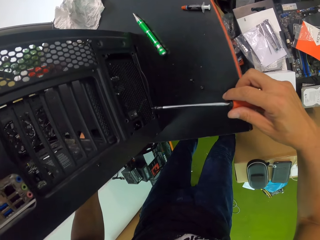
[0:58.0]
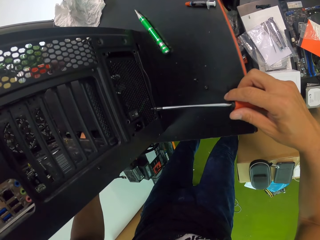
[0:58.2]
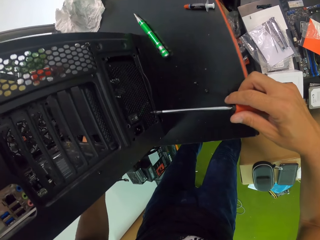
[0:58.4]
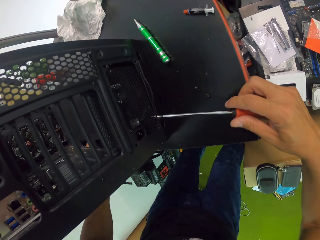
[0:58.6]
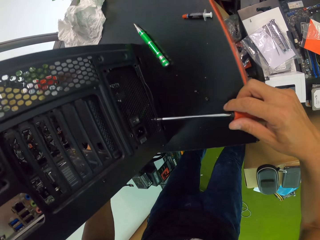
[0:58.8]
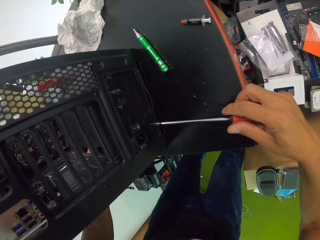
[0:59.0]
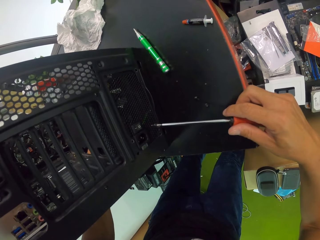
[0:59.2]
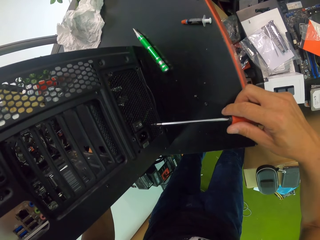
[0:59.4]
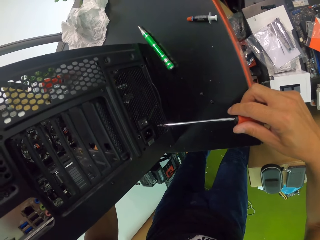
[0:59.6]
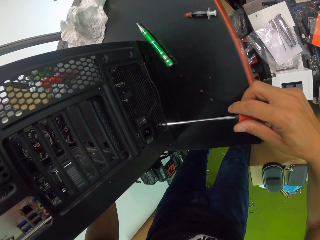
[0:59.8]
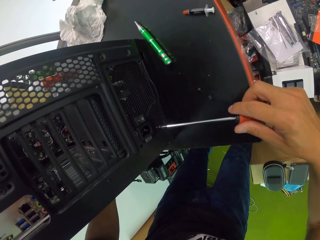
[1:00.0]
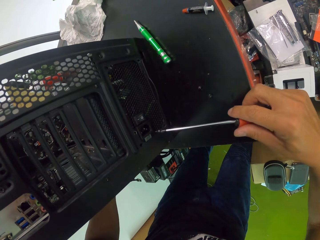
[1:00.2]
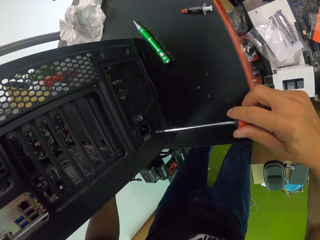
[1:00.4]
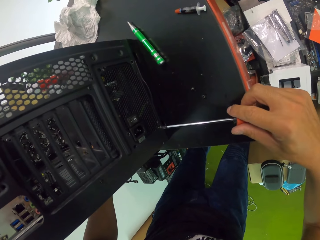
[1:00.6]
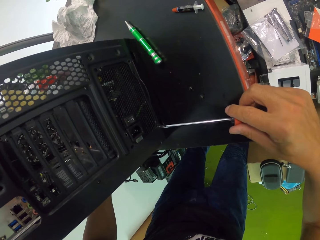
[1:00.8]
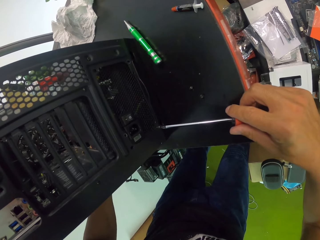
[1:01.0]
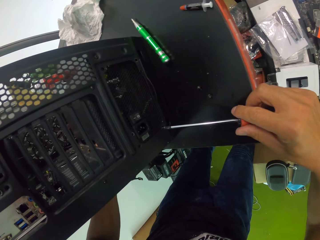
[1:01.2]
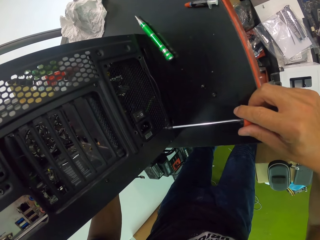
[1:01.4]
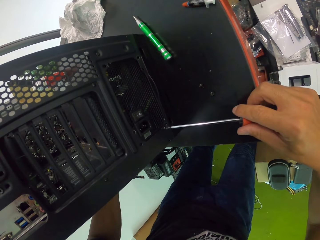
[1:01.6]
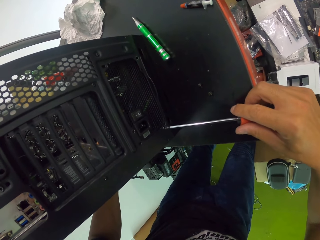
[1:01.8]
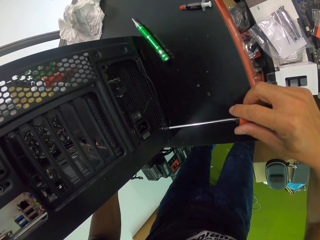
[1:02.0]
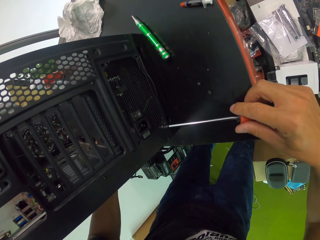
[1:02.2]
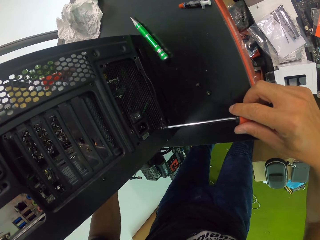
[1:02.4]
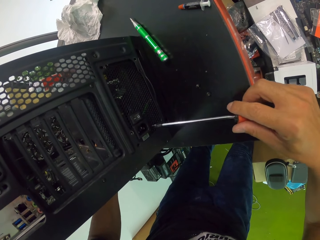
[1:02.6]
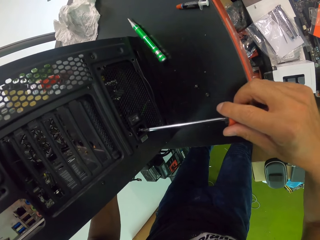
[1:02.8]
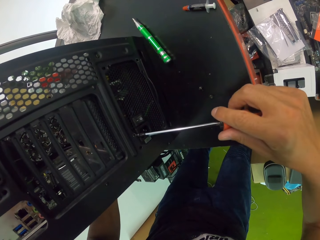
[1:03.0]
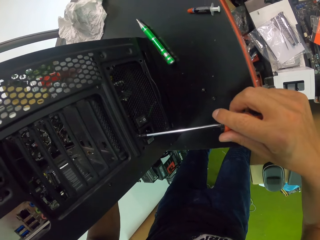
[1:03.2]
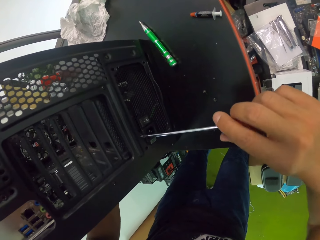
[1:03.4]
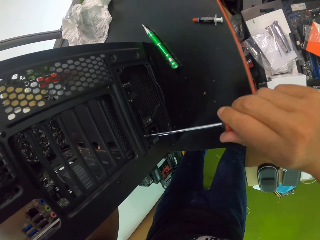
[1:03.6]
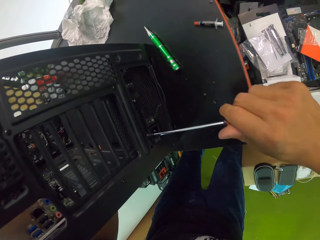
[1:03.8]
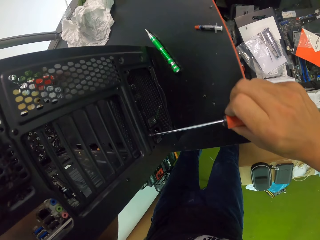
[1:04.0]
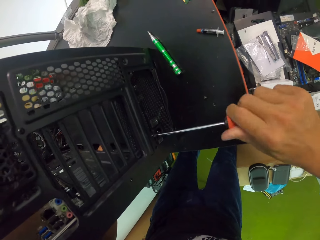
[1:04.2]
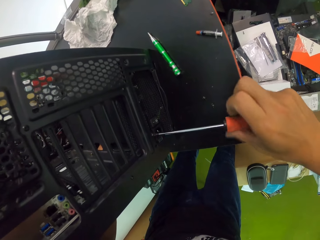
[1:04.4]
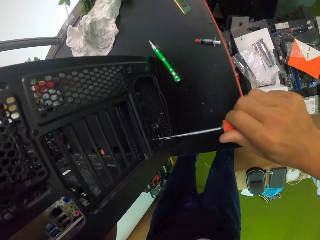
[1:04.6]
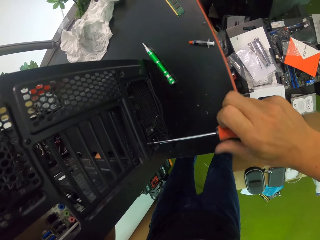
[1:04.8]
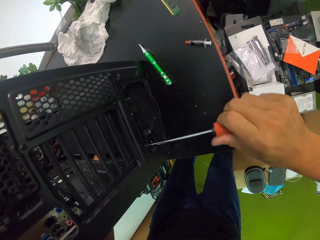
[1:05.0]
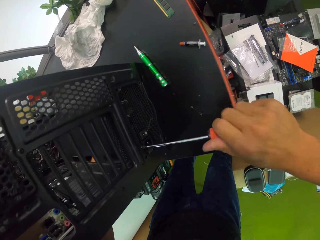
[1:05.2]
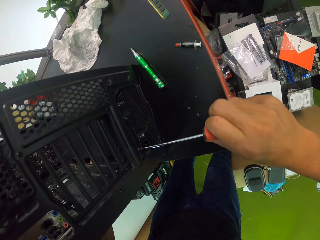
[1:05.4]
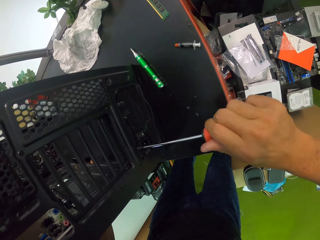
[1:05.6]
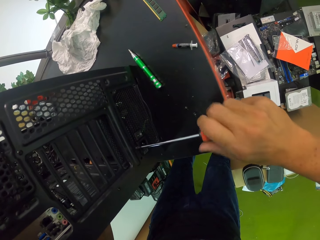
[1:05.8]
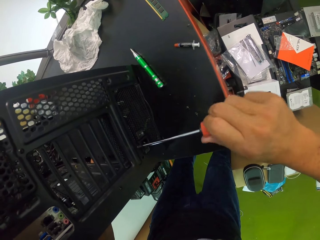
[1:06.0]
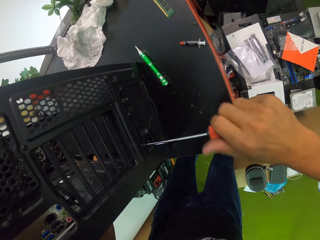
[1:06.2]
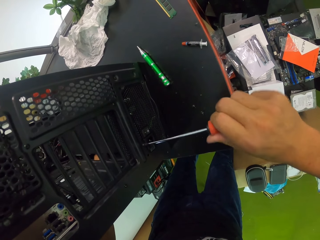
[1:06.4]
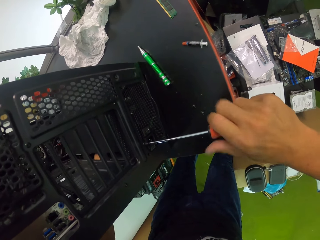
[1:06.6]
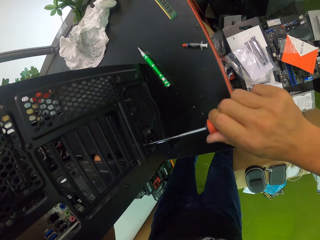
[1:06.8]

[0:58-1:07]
The camera wearer adjusts the fan in the speaker with his left hand. He inserts a screw on the computer case. He fixes the bolt on the speaker with the screwdriver in his right hand.

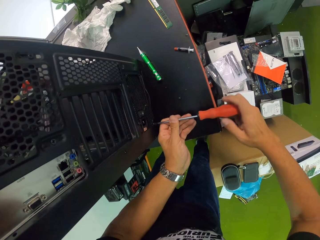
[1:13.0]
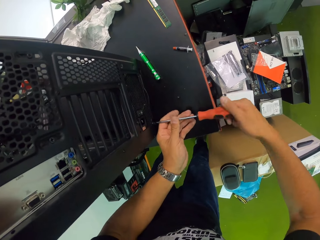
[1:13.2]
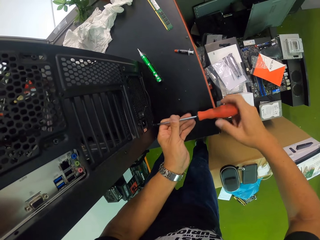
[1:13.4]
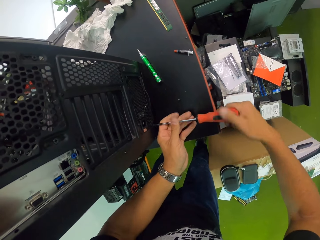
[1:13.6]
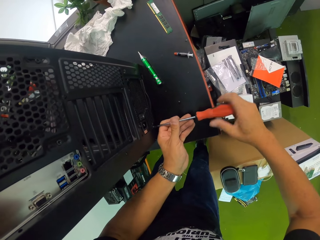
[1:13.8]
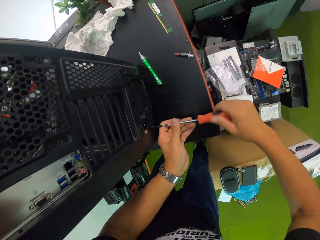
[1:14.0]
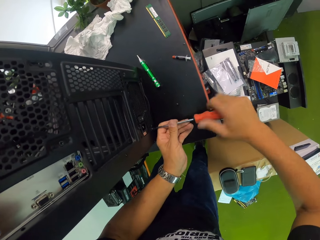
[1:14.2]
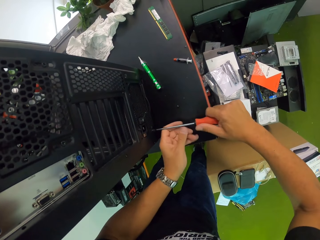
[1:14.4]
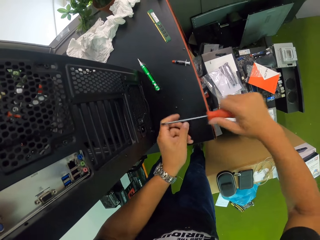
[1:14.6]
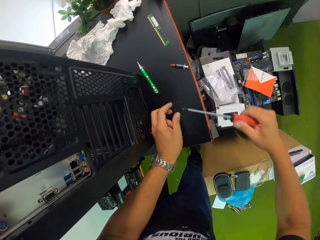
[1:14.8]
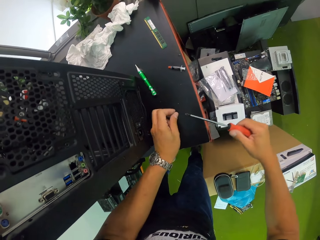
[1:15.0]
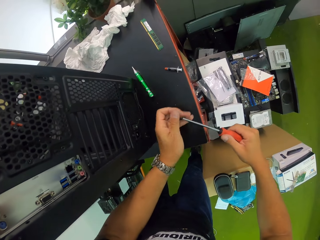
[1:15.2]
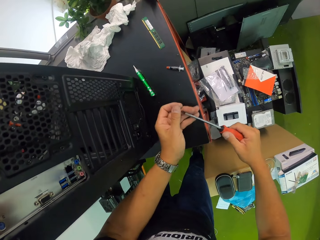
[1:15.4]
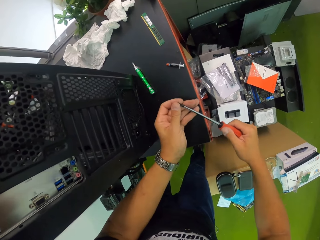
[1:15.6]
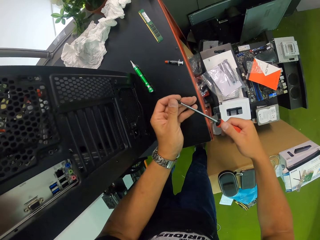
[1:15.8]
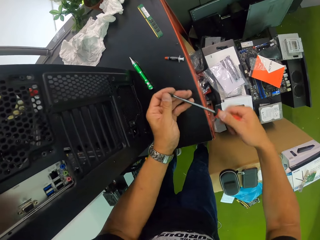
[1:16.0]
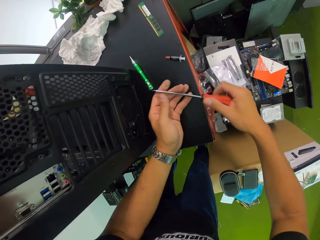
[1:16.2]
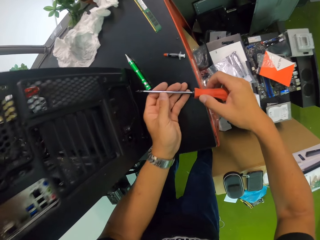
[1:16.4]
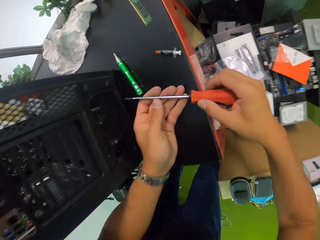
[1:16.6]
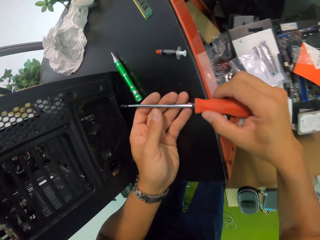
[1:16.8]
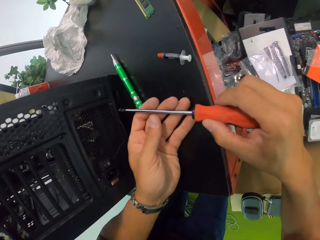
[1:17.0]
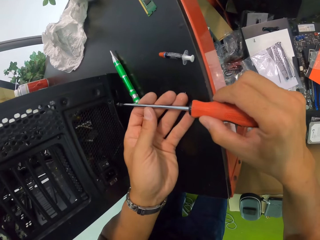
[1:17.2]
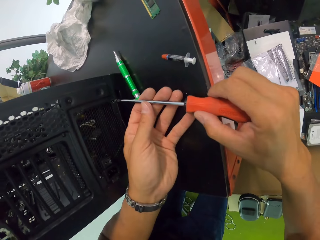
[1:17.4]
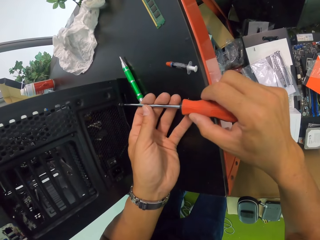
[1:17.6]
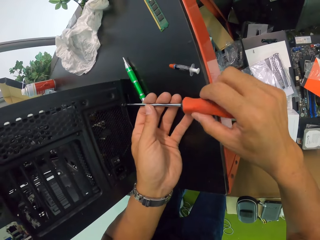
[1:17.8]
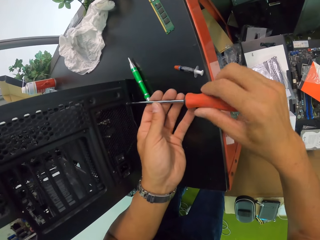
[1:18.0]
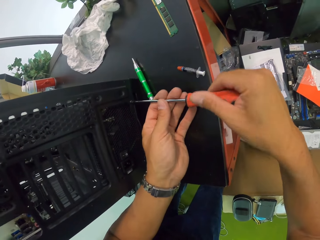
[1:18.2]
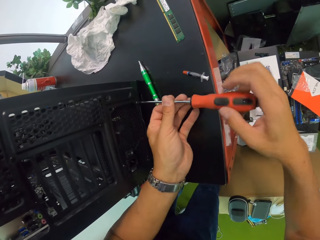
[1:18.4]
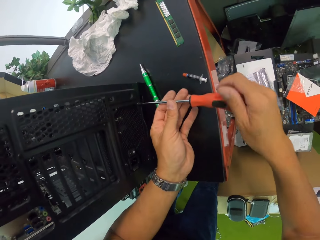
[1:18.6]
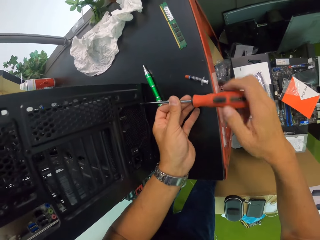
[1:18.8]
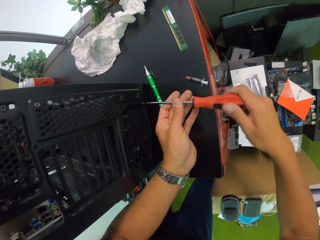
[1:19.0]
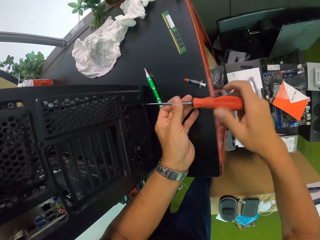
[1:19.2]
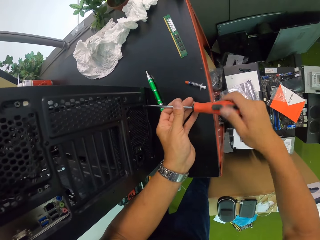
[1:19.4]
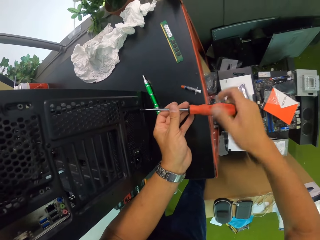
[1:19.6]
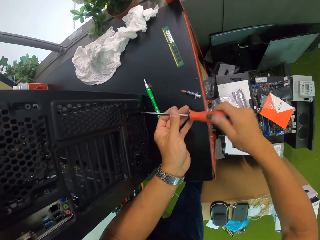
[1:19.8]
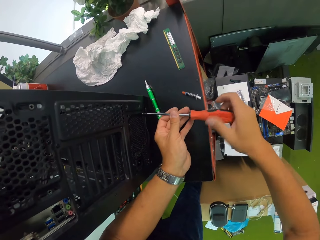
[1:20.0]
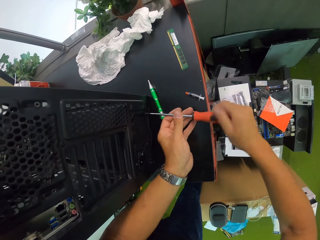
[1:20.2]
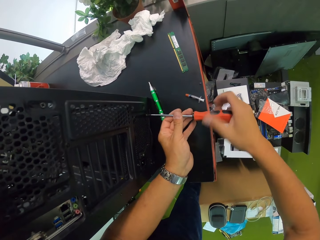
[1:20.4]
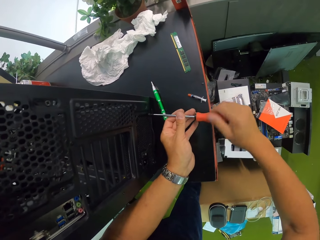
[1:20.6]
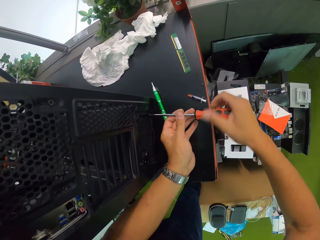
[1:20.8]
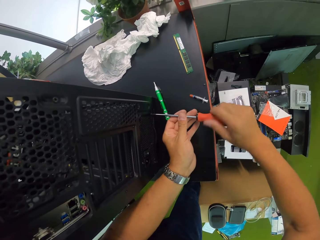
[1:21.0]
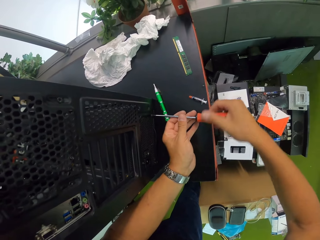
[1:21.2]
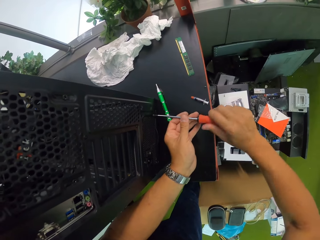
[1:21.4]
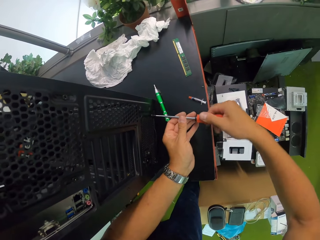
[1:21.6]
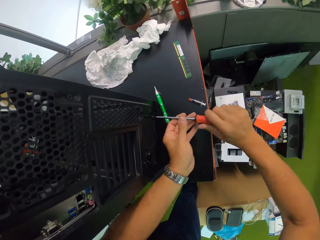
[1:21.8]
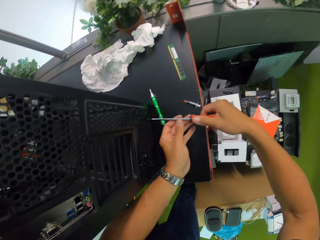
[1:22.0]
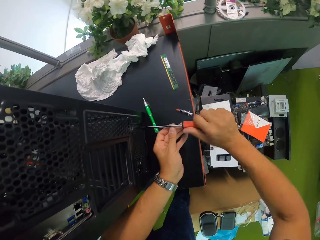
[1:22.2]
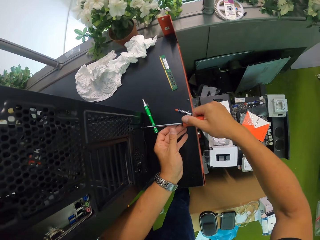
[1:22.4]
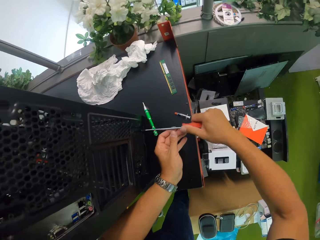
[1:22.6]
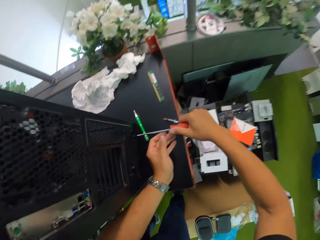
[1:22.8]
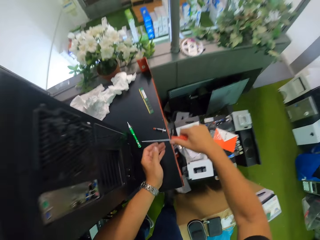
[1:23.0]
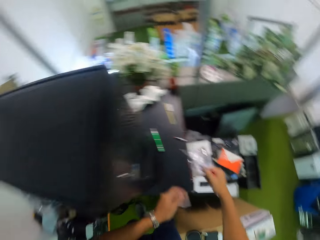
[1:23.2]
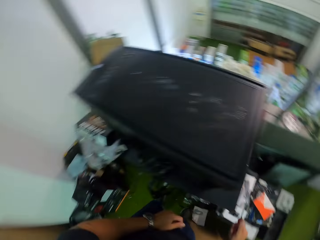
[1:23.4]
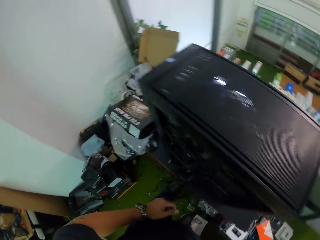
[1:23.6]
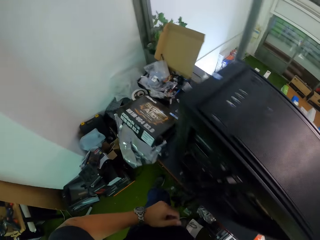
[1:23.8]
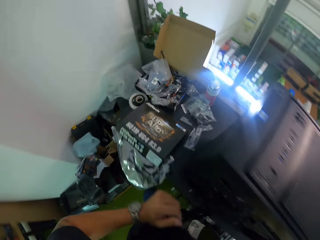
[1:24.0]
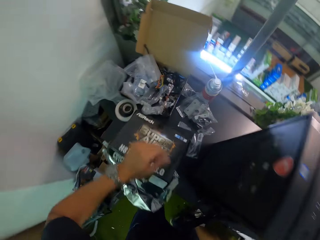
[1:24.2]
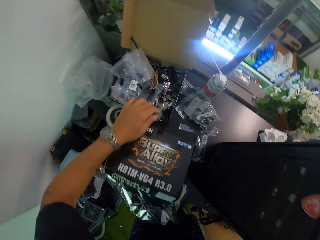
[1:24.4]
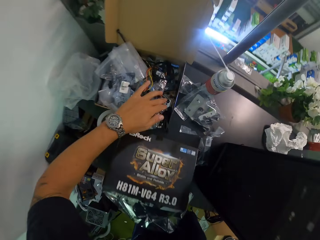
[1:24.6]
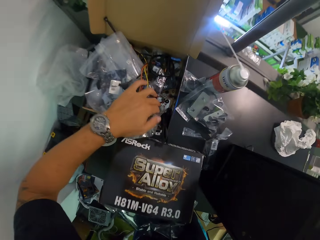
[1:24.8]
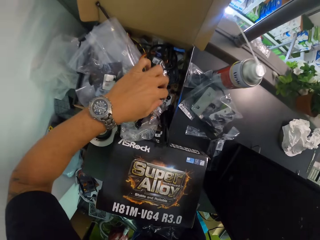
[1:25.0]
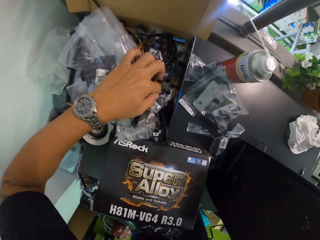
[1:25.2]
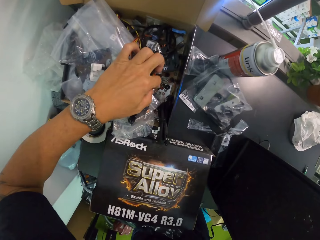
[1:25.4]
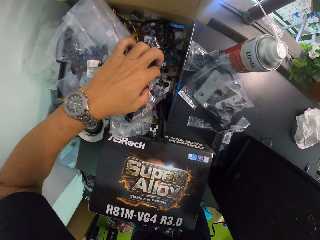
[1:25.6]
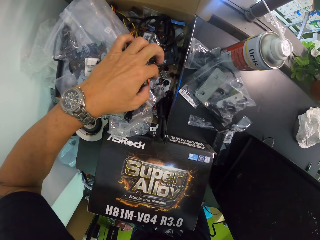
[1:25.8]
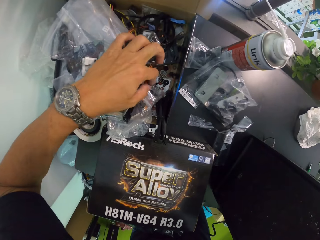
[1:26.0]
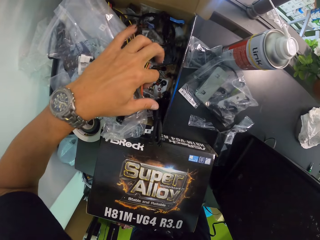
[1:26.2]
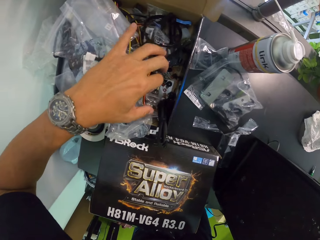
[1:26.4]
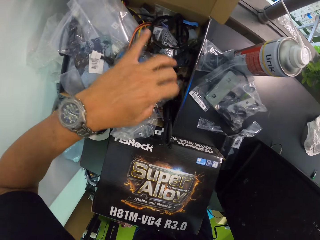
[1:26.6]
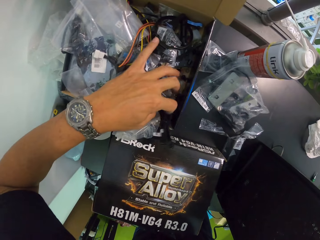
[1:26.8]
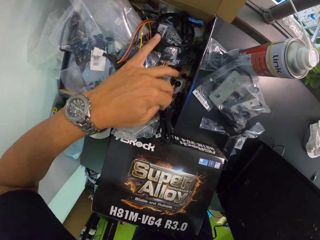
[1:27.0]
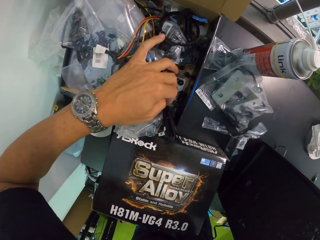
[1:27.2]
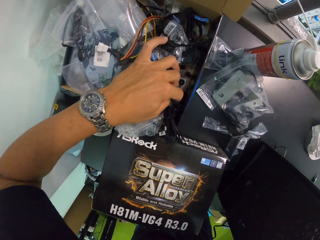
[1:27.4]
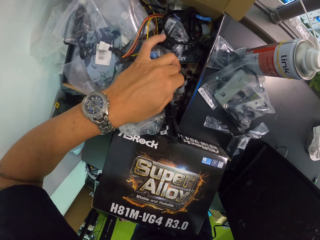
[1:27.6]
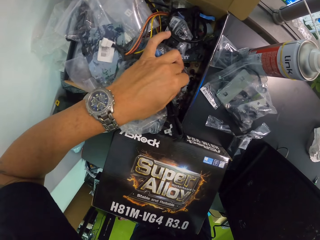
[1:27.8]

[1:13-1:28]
The camera wearer attaches the screw on the computer case with a screwdriver. He picks a bolt from the workstation with his left hand. He fixes the bolt in his left hand to the screwdriver in his right hand. He inserts the screw on the computer case. He fixes the bolt on the speaker with the screwdriver in his right hand. He looks through the tools in a box on the workstation with his left hand.
